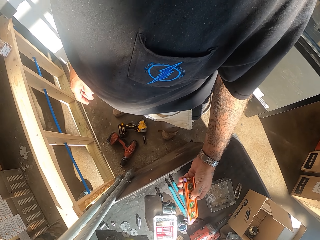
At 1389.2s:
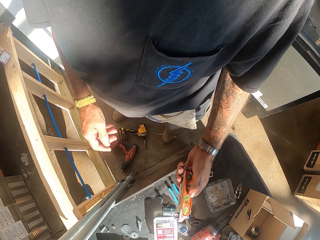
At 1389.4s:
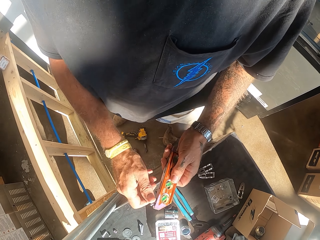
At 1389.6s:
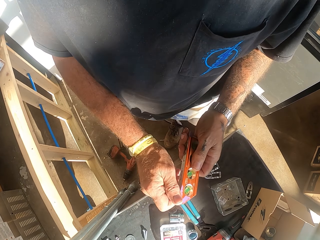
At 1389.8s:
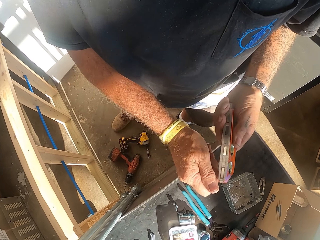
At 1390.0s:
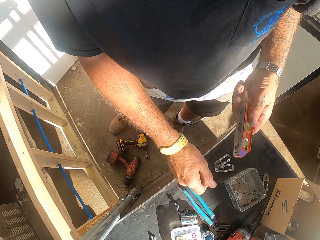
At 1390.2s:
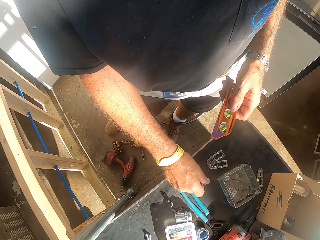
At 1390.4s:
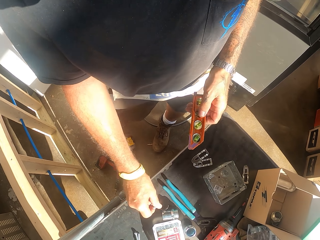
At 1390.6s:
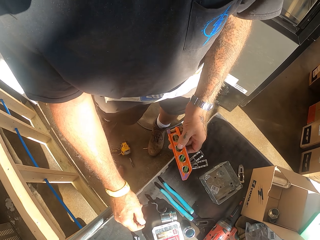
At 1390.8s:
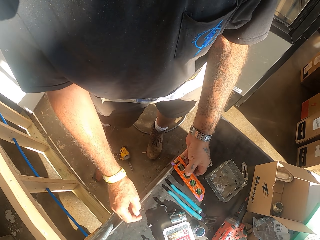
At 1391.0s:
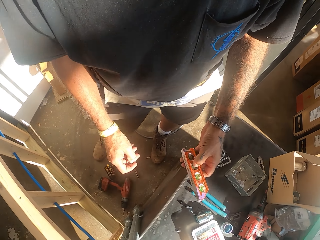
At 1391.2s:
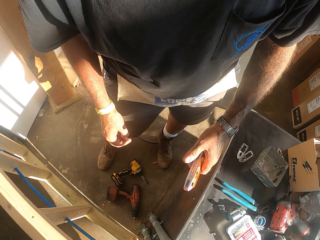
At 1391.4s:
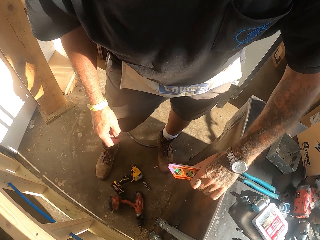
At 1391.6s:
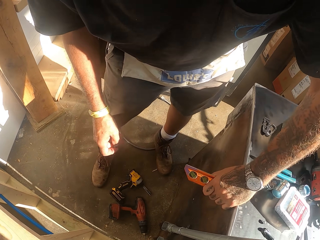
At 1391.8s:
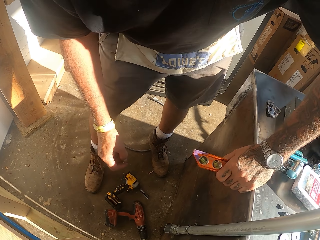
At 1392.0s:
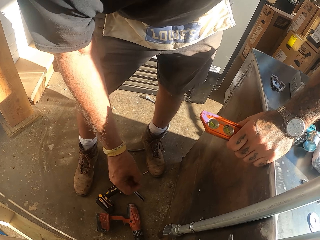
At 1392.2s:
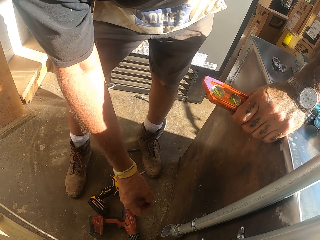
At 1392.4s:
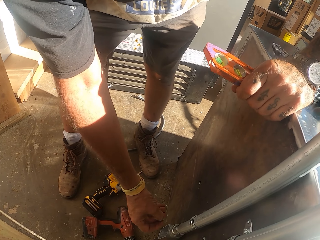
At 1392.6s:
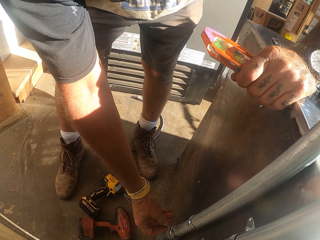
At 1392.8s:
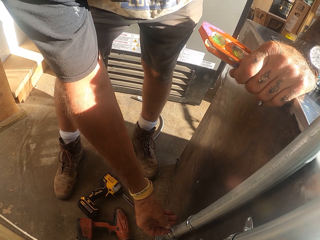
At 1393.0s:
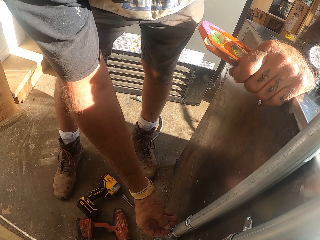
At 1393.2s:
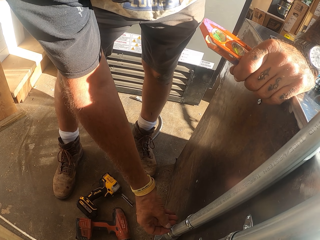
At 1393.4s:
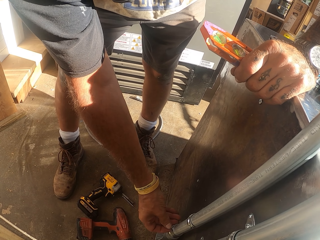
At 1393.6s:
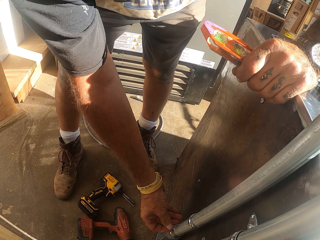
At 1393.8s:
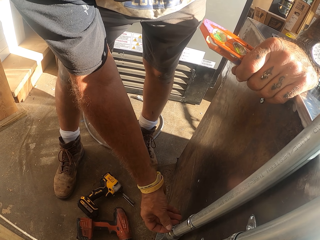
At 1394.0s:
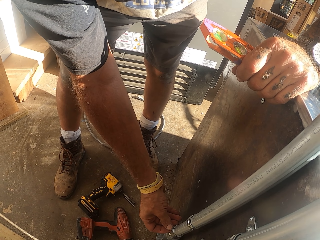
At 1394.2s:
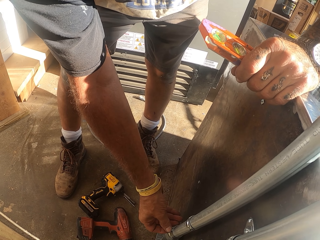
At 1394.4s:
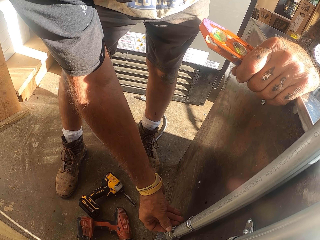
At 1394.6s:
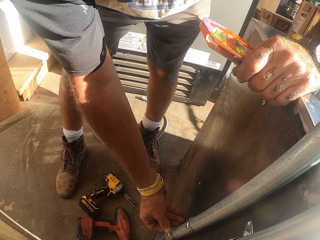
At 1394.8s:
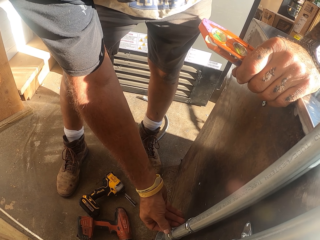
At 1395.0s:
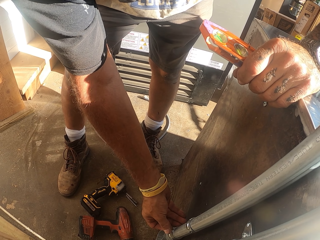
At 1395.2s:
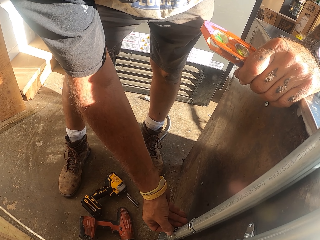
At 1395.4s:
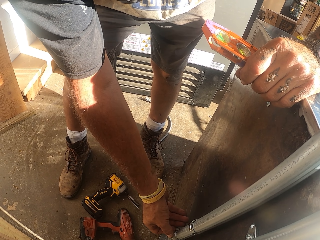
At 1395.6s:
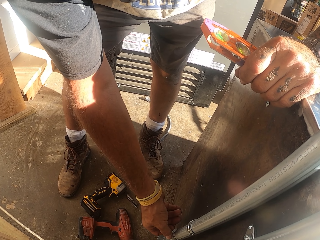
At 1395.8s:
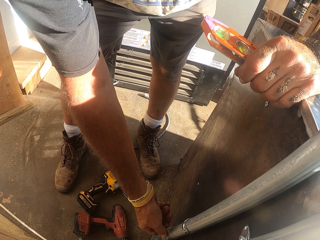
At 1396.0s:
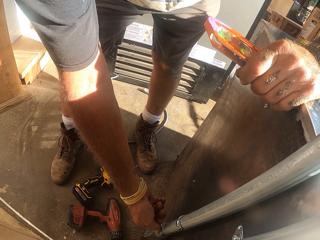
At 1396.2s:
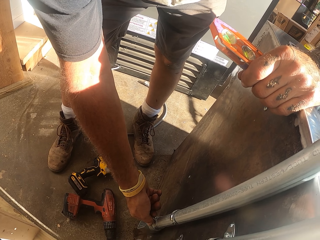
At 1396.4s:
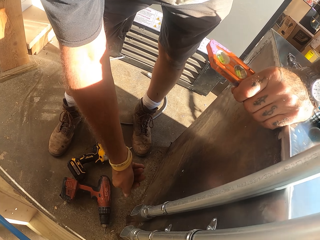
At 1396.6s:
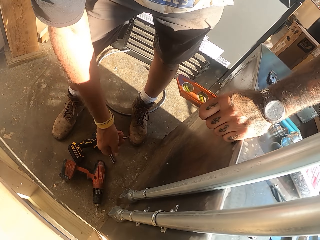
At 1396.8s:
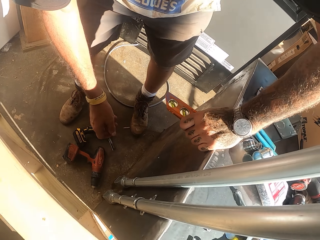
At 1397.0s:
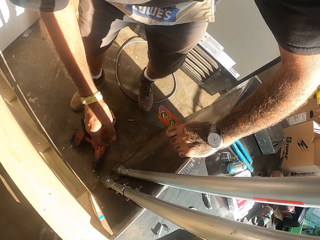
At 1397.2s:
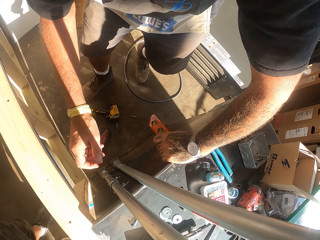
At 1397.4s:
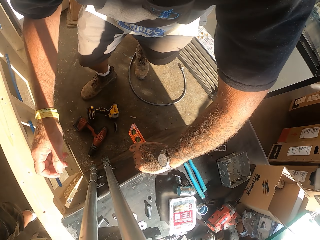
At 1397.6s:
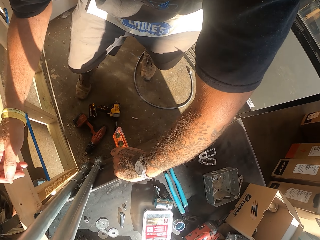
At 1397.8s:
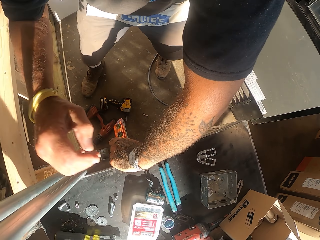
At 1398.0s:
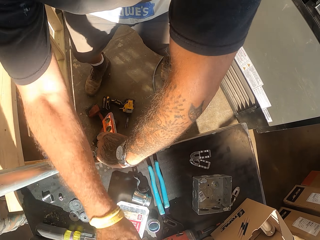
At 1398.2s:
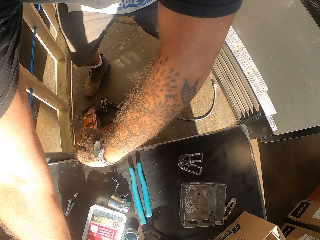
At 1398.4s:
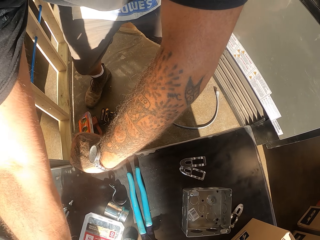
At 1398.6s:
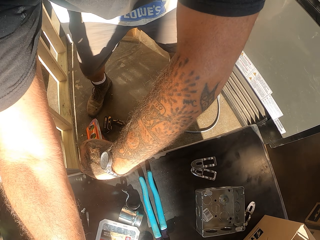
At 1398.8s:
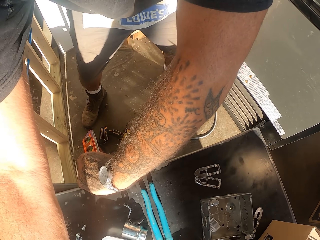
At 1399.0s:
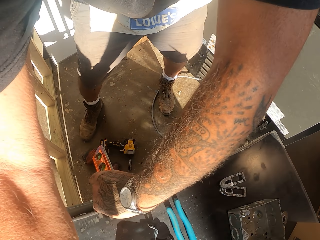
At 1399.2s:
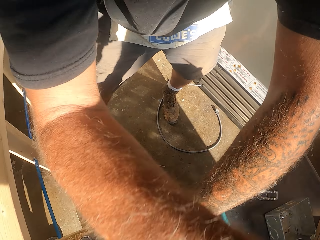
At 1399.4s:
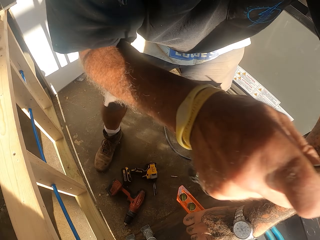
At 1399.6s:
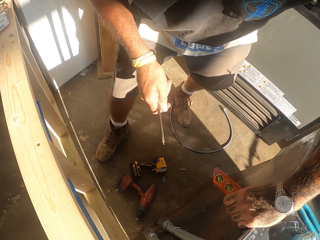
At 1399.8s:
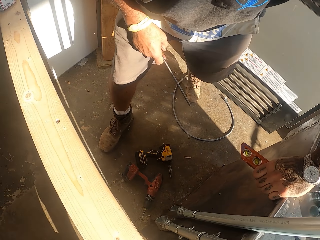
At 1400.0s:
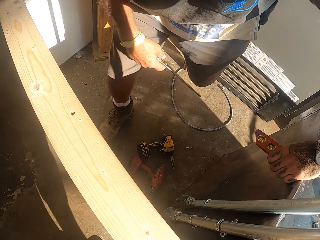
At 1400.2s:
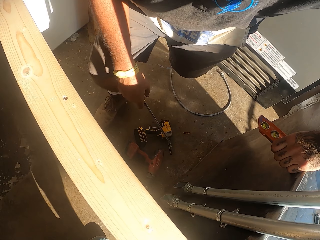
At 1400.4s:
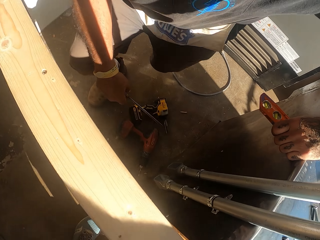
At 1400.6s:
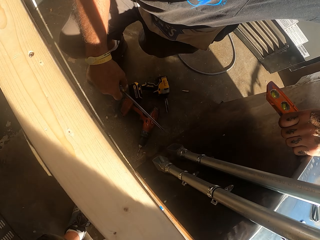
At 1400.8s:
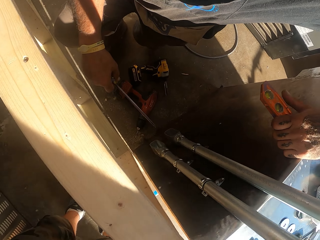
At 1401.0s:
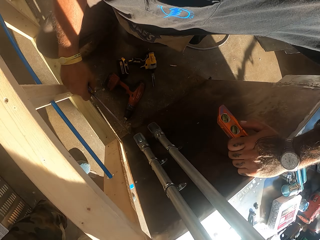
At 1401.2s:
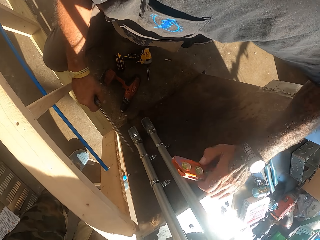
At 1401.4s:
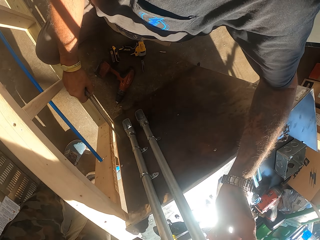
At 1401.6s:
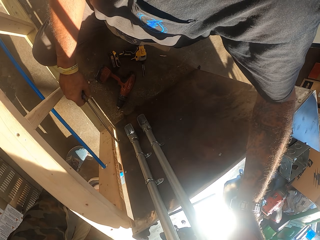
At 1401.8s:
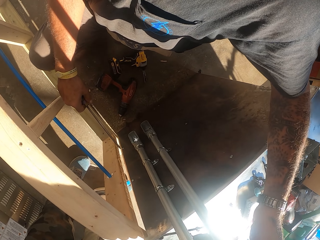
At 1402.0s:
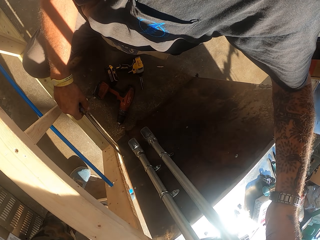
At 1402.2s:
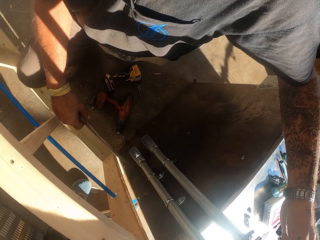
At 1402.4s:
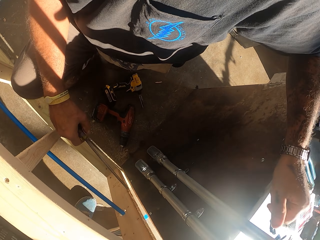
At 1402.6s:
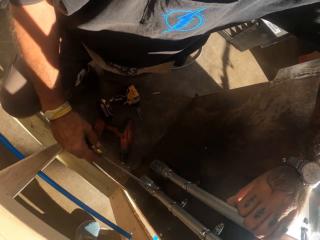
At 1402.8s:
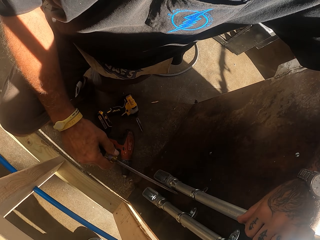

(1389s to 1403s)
The camera wearer picks up a utility knife on the counter. They adjust the utility knife. They bend down. They adjust the metal clamps. They touch the pipe holder. They move around. They pick up the screwdriver. They kneel down.

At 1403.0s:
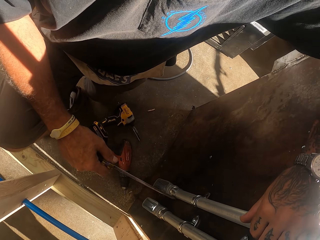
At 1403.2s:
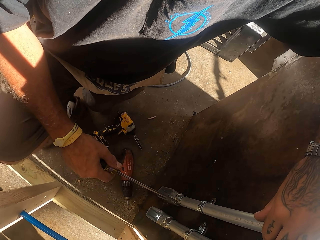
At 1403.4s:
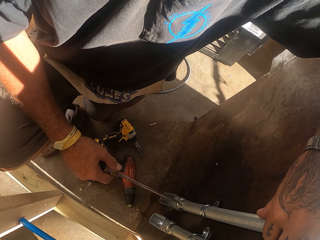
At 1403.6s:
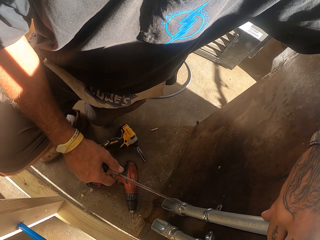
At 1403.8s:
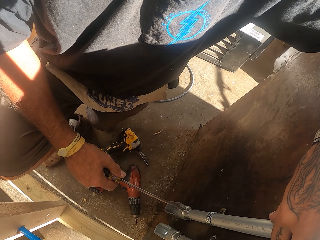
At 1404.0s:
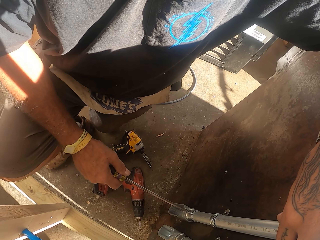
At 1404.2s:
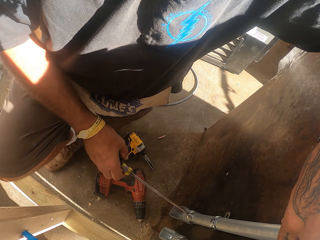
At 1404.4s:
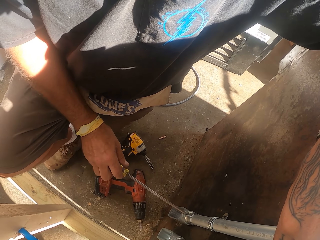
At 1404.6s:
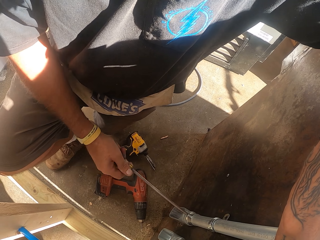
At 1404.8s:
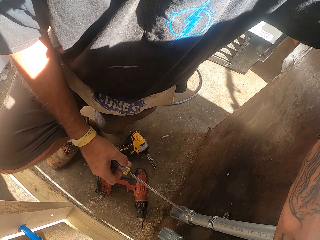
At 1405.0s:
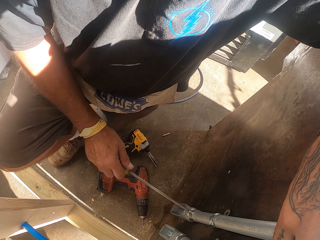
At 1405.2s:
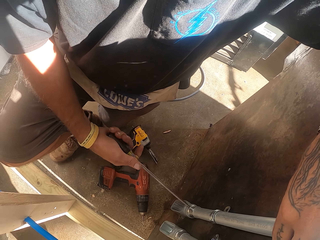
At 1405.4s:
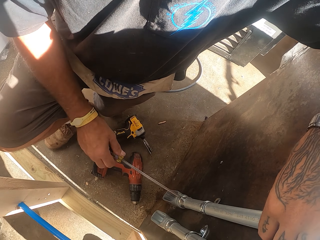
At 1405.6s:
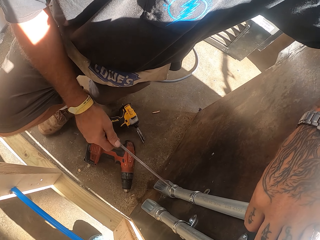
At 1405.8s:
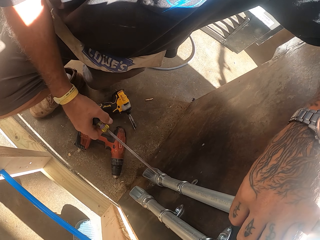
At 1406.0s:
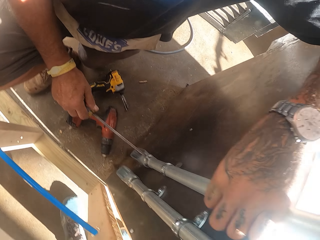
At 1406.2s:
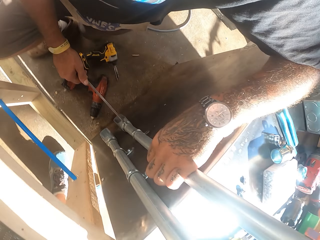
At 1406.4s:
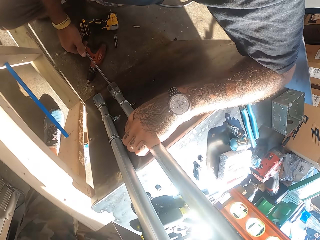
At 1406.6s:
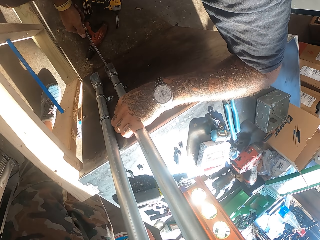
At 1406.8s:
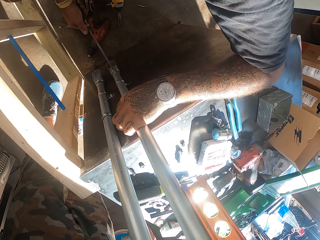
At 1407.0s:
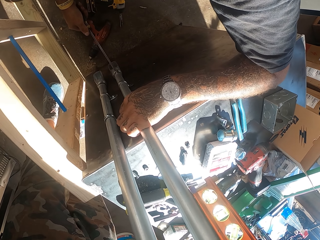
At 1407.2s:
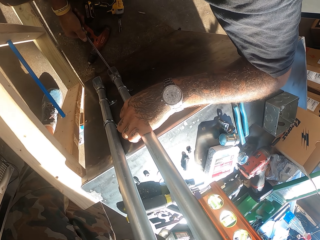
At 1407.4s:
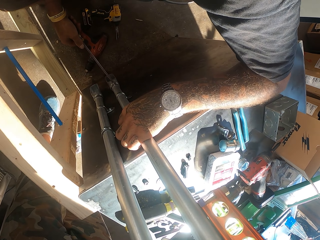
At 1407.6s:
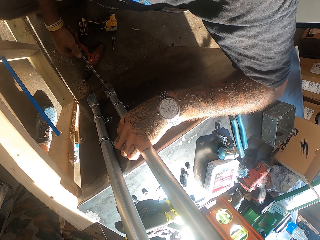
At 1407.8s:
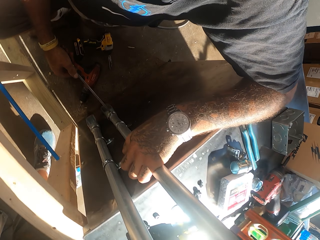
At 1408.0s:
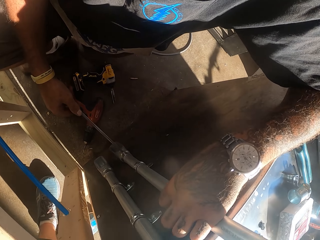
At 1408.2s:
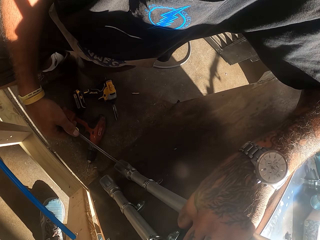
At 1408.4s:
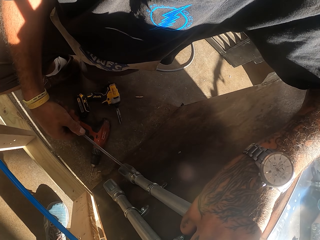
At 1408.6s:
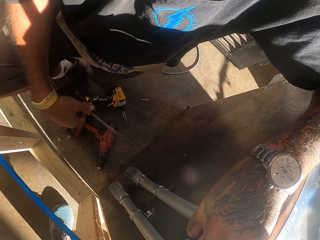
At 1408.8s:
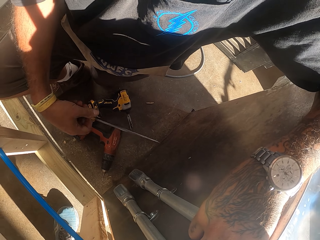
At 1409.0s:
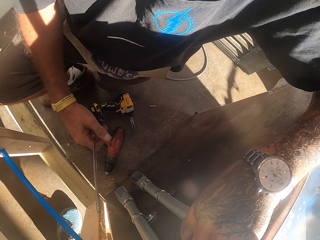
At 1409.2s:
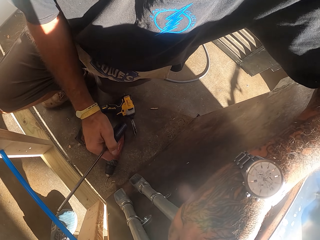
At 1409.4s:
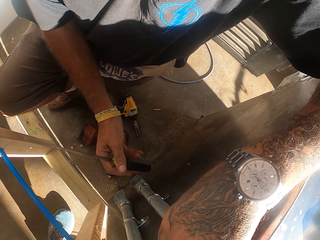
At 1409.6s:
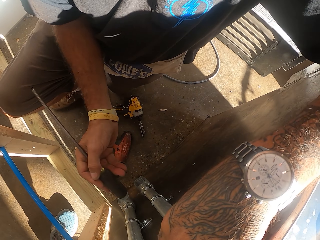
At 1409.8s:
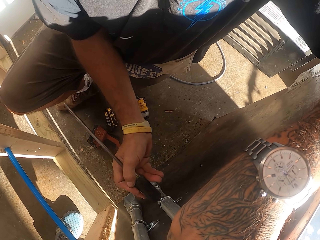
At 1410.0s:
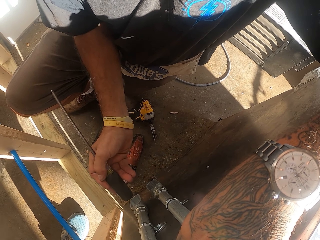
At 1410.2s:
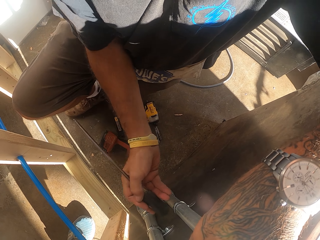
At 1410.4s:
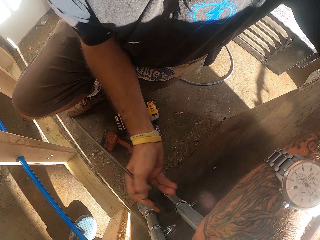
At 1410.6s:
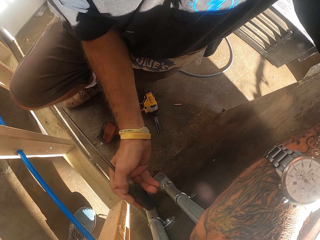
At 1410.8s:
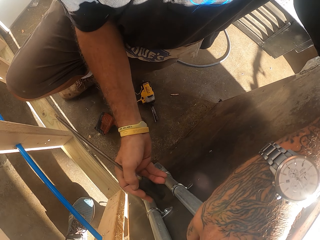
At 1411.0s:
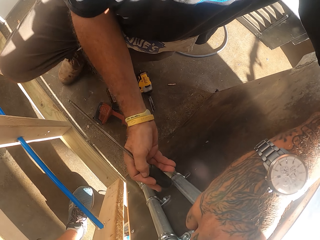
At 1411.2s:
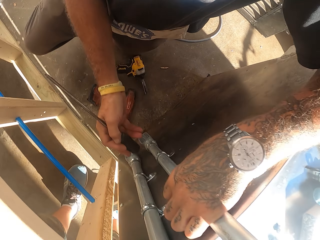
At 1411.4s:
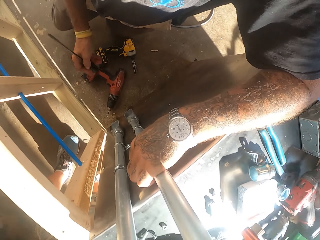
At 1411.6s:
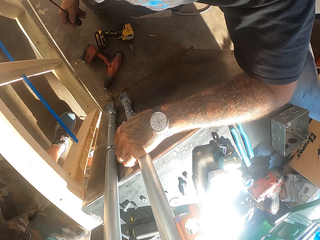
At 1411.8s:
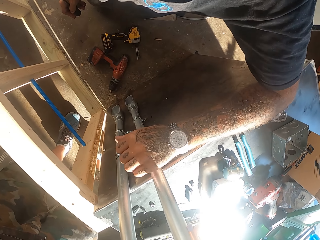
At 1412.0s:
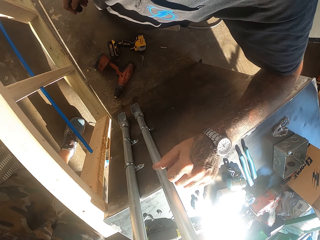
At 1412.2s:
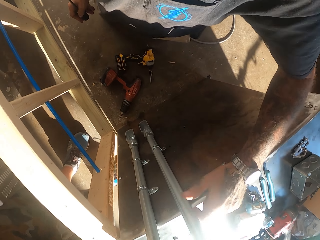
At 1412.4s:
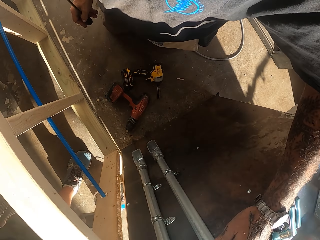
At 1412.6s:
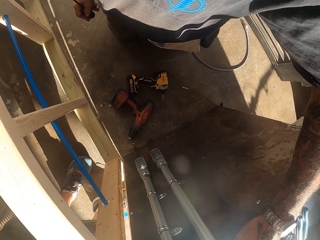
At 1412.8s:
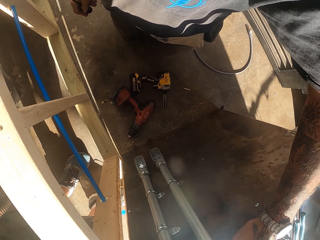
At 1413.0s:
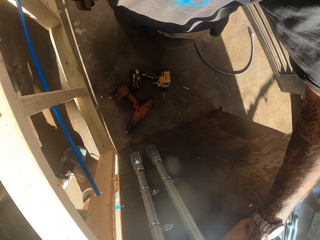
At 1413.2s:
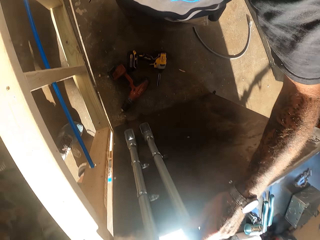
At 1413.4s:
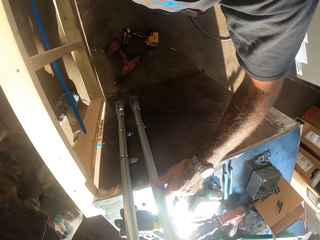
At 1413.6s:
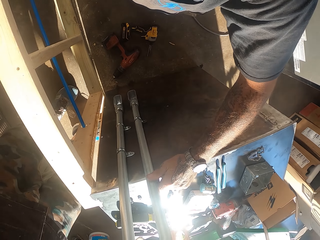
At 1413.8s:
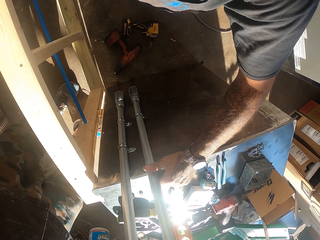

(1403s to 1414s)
The camera wearer places down something. They adjust bolts with the screwdriver. They tighten the pipe holder with the screwdriver. They hit the pipe holder with the screwdriver. They look around.
